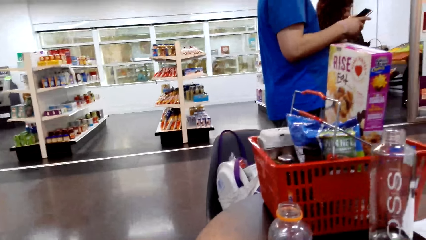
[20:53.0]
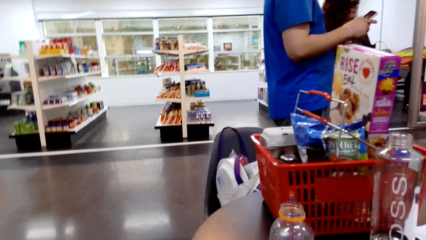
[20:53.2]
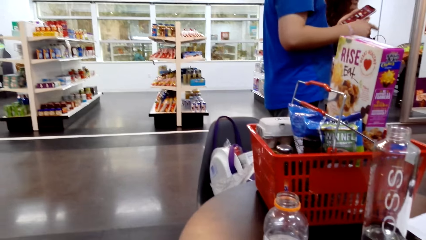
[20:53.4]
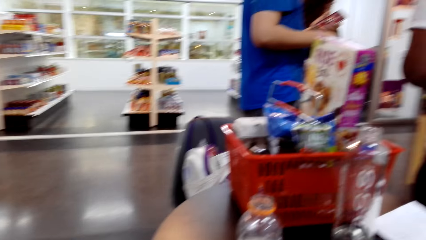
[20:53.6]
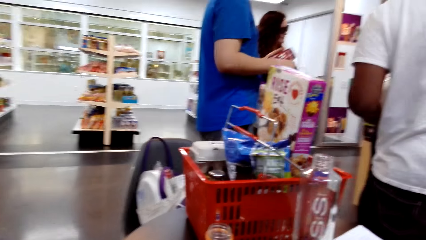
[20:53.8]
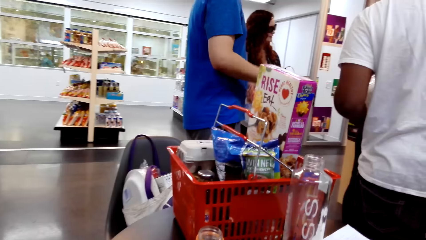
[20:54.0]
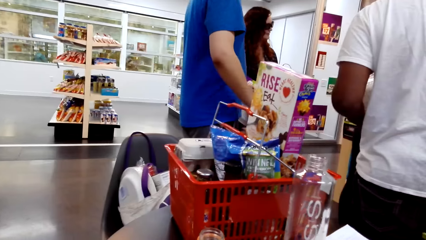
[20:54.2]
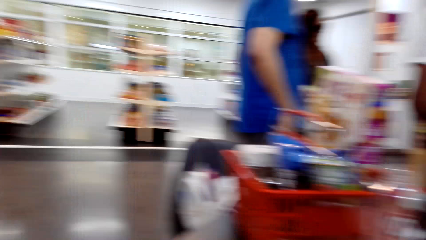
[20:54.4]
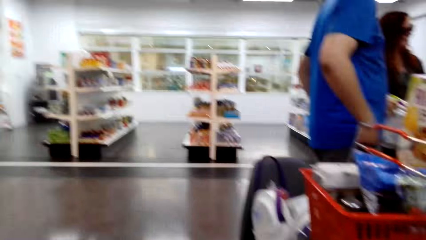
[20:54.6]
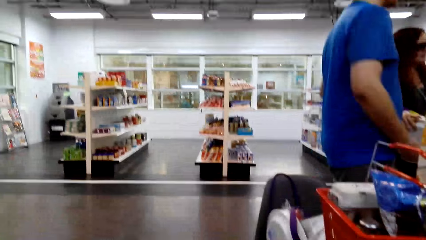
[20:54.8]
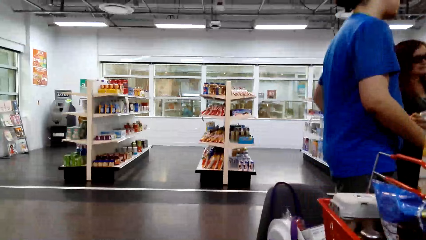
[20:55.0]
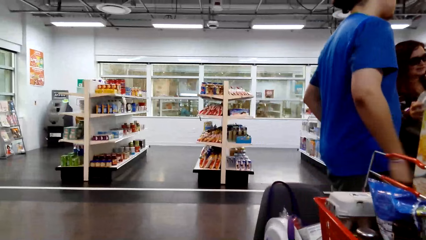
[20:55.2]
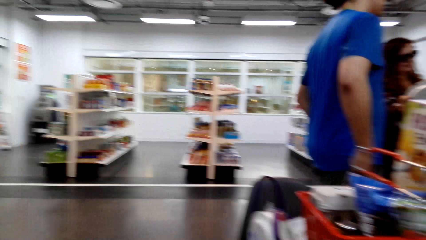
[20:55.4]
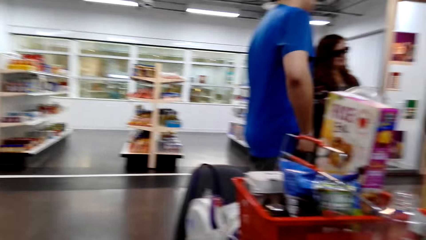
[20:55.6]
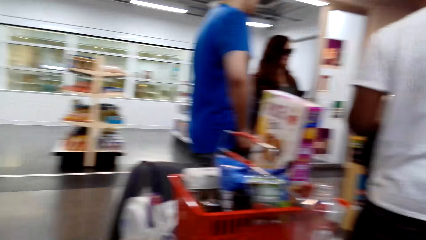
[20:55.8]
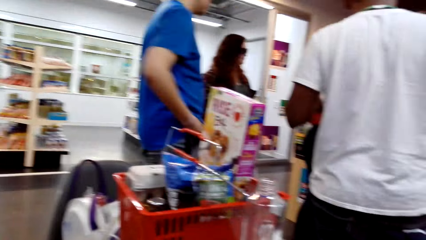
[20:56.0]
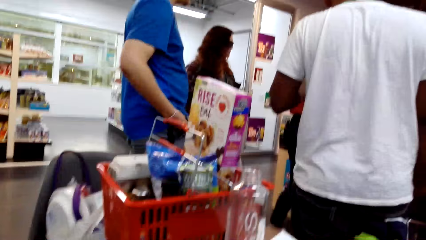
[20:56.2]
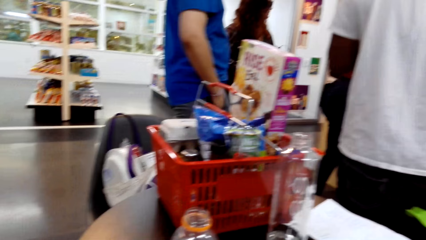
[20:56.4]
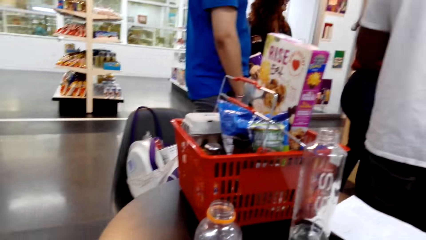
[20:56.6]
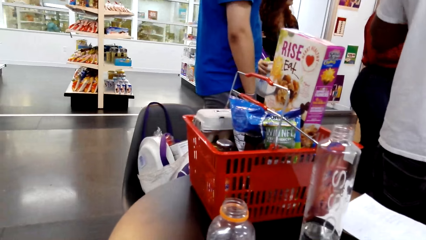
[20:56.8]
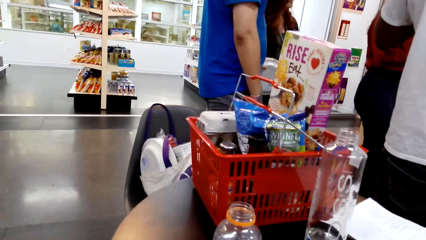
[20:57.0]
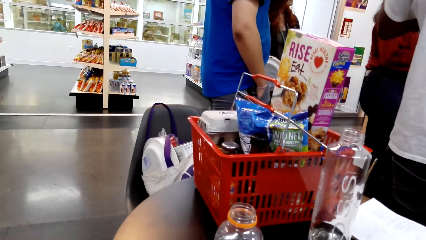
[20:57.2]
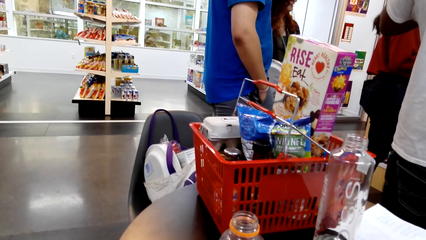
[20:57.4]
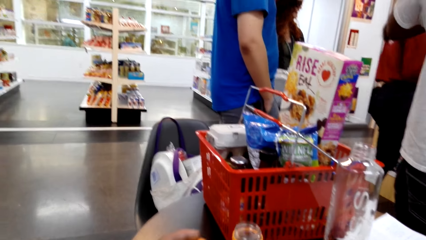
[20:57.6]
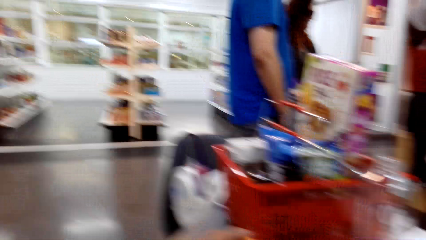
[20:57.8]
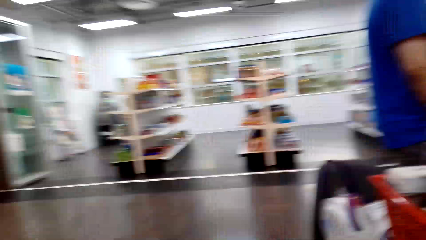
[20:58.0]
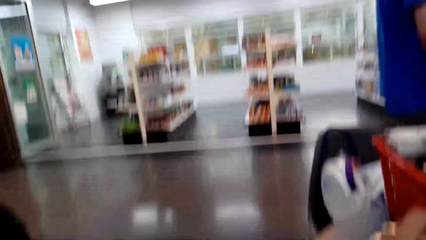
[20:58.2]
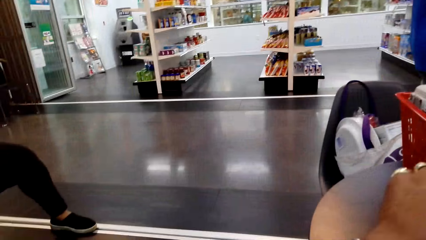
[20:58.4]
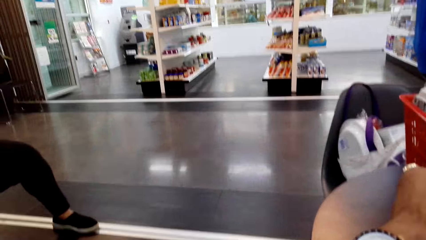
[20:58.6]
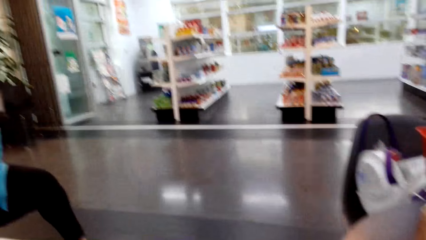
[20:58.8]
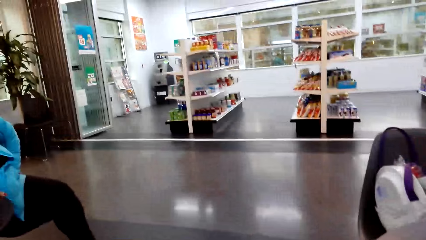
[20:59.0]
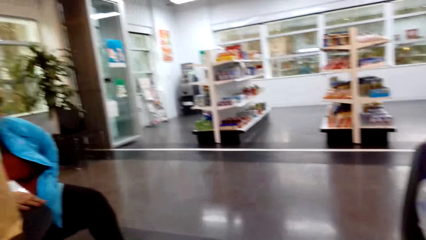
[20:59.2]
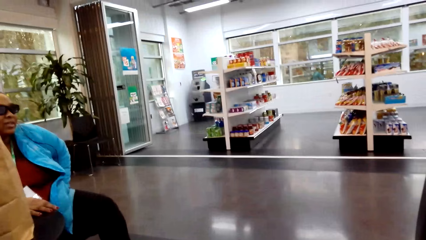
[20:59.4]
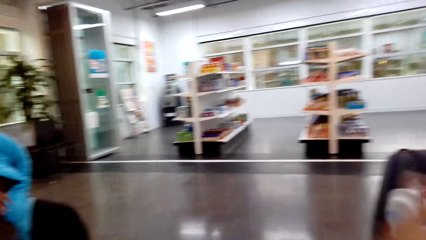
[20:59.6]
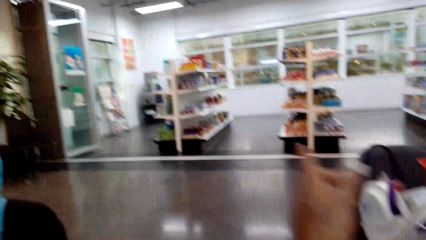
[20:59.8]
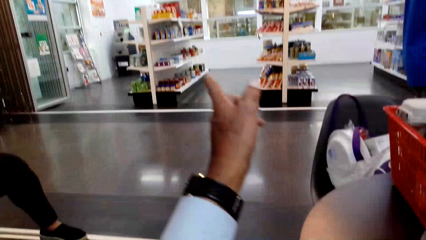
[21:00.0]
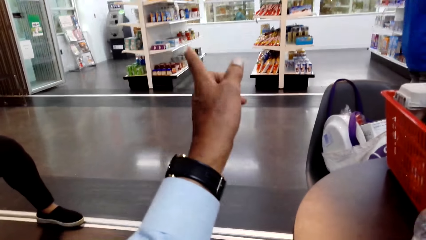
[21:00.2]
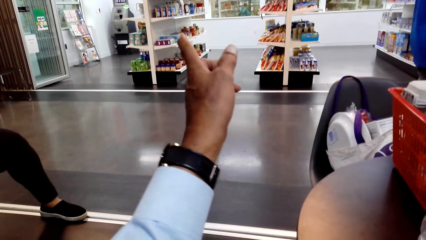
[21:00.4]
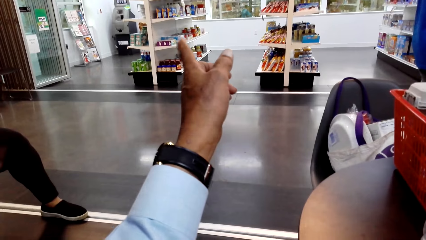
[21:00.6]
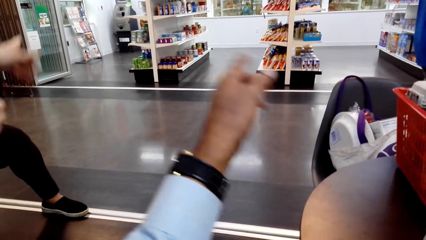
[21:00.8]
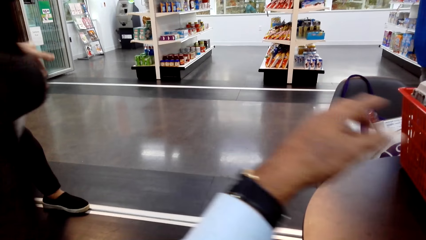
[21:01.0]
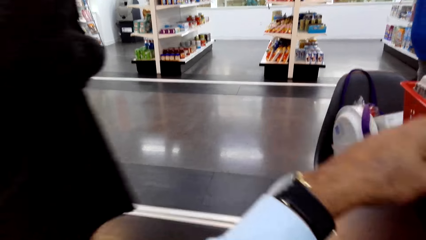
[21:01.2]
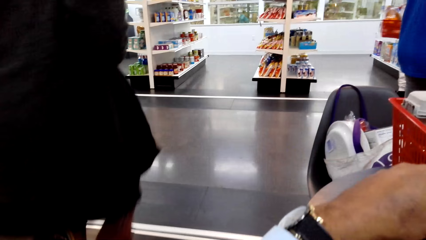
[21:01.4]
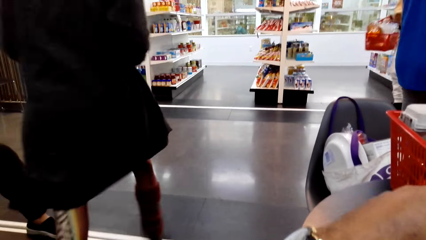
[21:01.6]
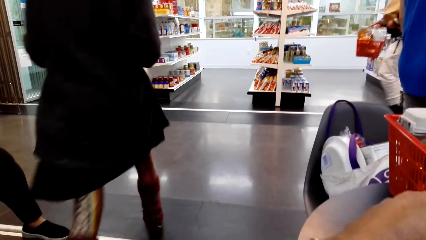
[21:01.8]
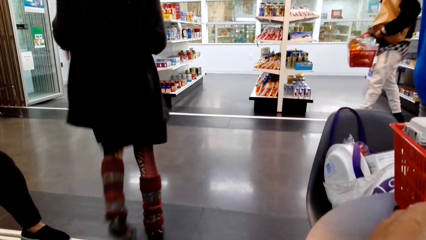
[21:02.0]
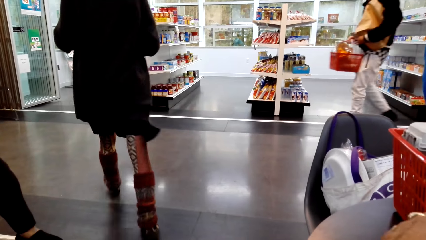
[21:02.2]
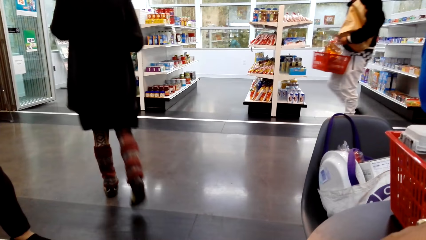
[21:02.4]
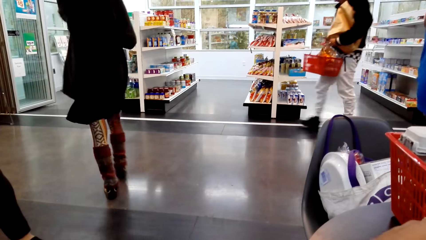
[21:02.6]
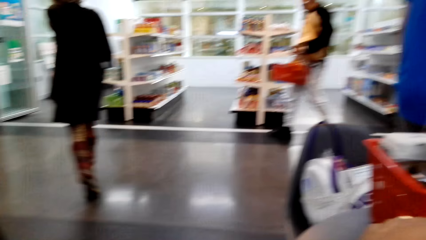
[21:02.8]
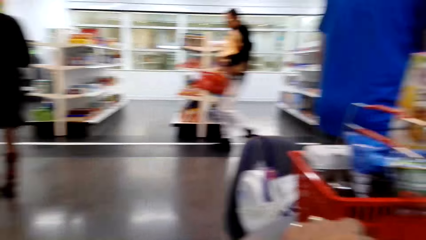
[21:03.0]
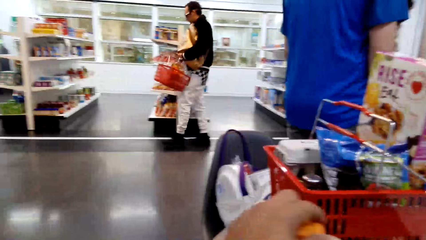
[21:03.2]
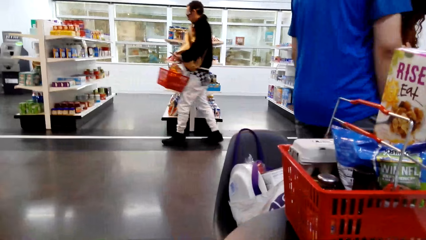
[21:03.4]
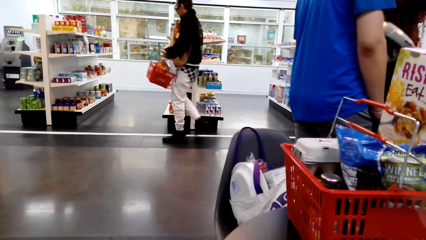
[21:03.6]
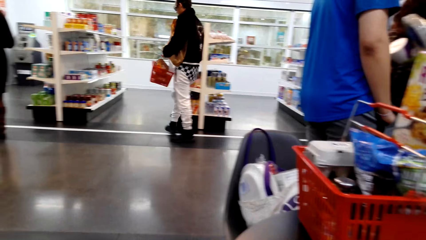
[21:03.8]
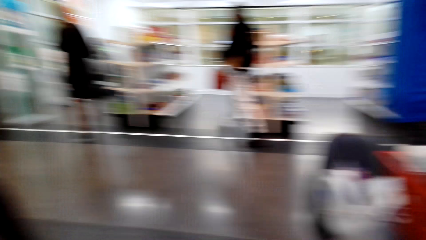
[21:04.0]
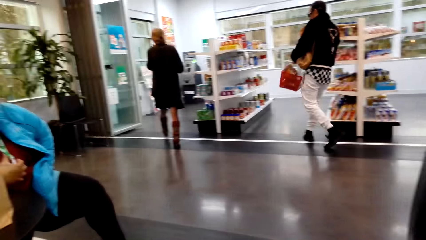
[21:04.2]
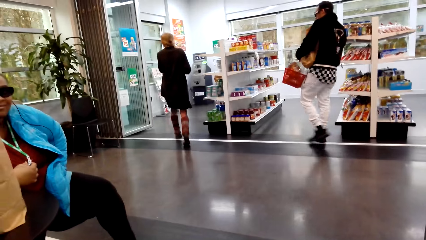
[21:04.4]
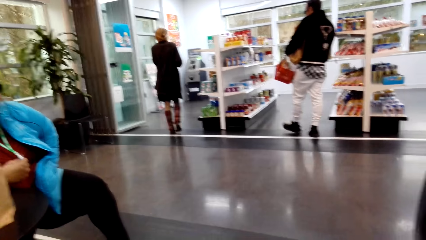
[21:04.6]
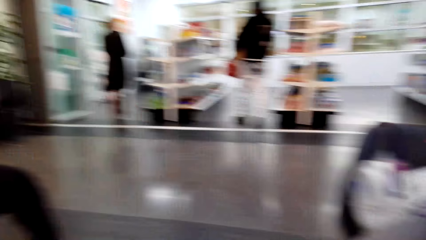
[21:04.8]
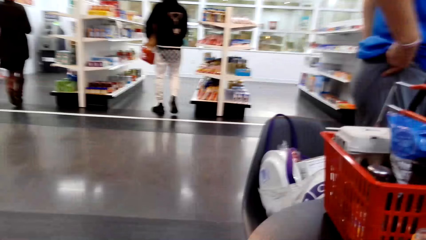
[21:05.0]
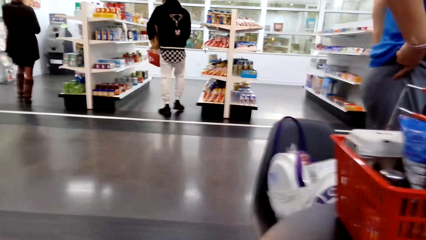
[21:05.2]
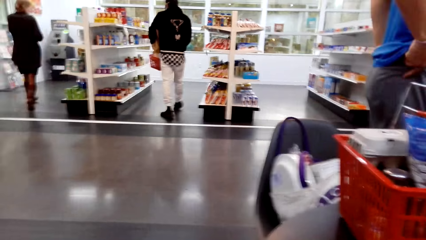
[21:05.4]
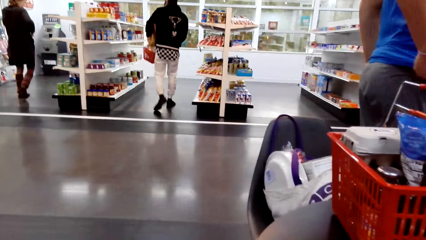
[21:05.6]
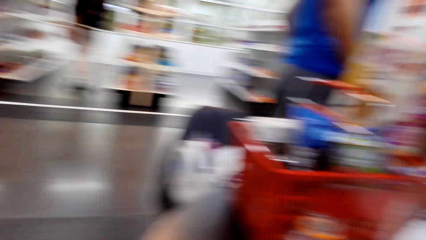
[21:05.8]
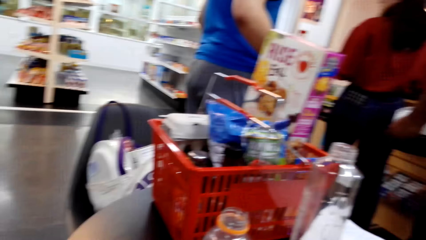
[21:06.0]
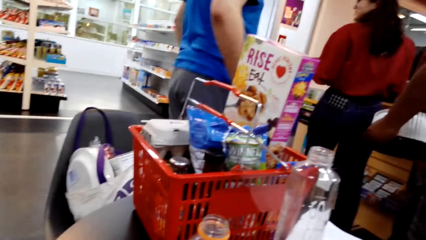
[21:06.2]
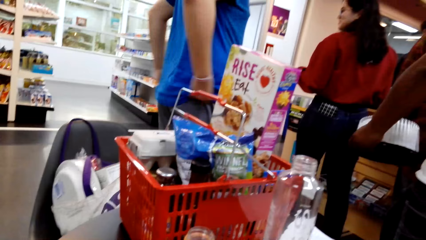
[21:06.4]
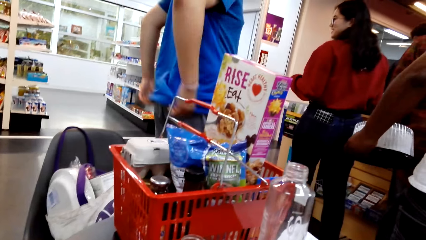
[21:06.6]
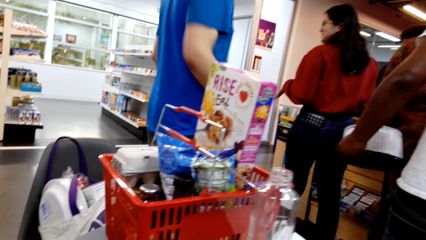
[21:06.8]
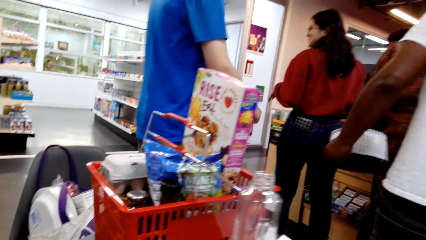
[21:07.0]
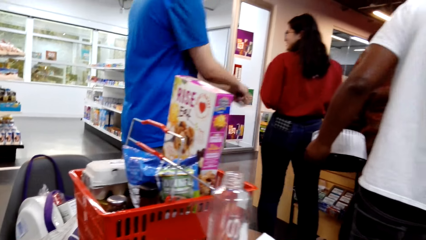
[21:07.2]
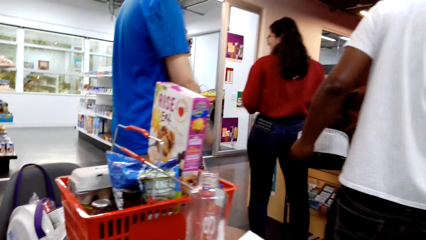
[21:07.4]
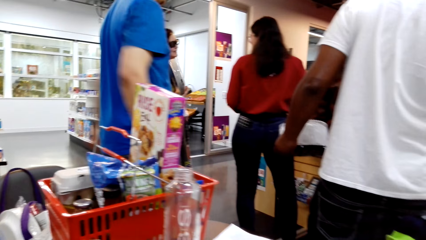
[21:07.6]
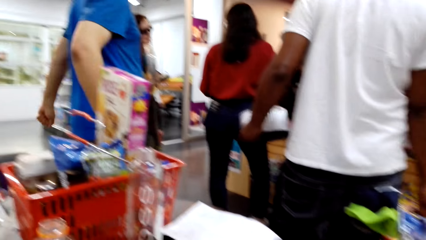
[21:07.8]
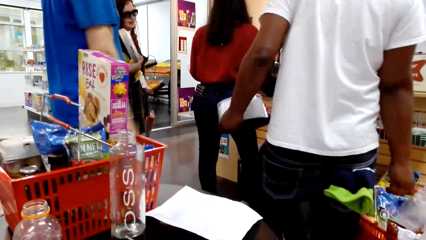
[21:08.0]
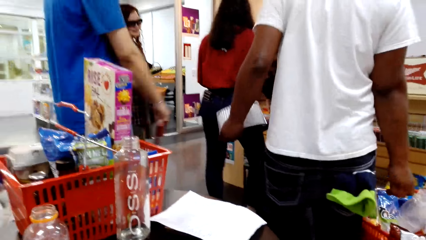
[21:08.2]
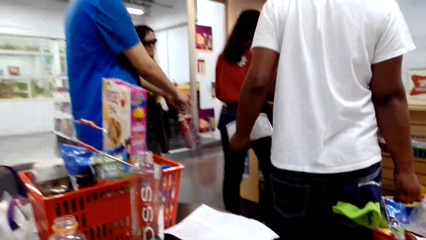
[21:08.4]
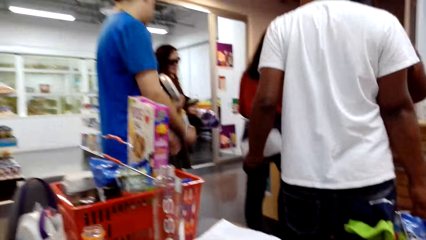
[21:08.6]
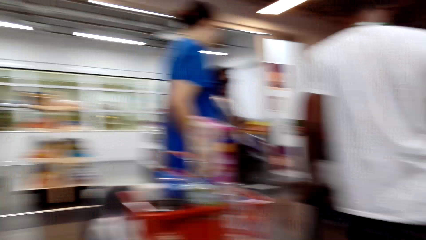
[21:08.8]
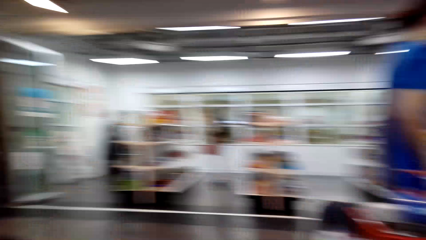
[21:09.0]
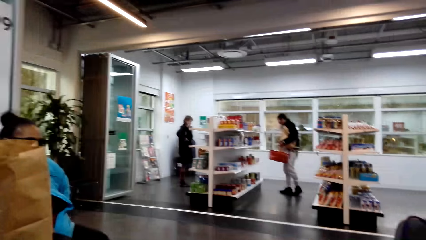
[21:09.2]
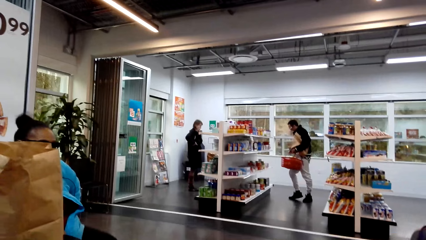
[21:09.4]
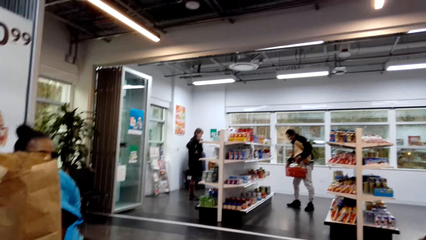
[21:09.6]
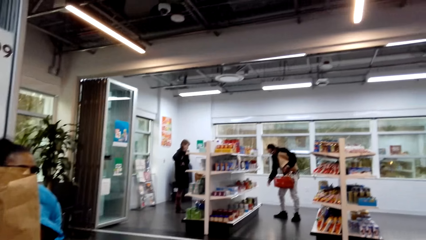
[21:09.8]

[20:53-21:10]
Someone talks to another person. The camera wearer moves their hands and talks with a lady. The lady walks around. The camera wearer looks around.
